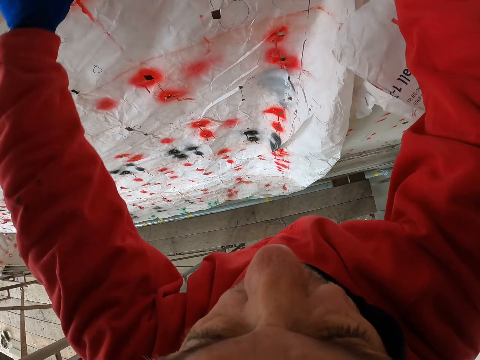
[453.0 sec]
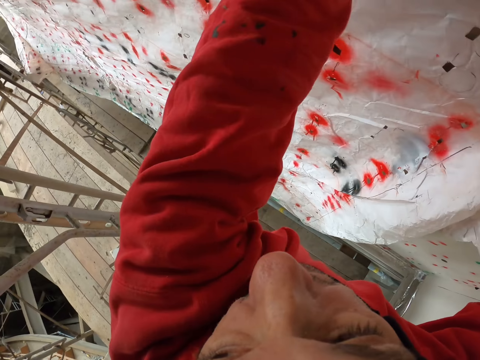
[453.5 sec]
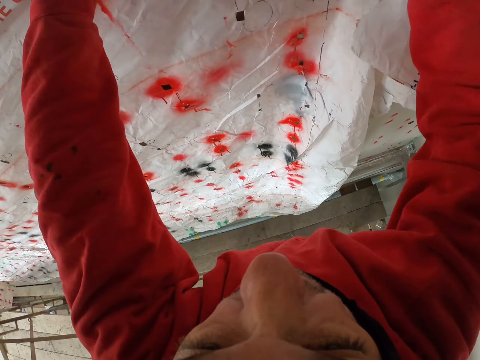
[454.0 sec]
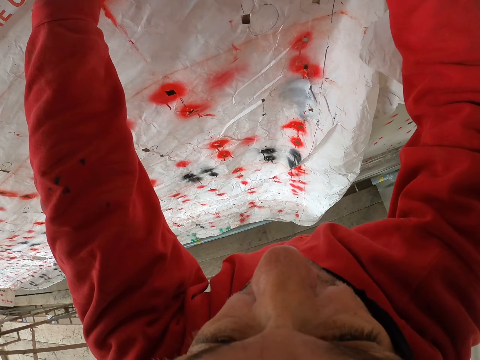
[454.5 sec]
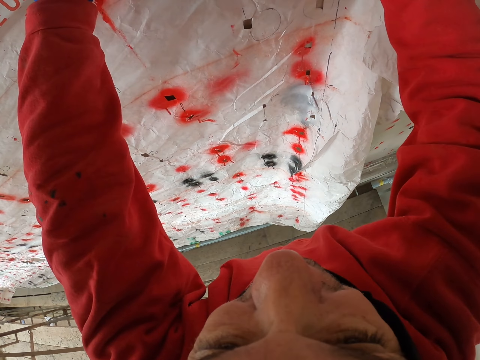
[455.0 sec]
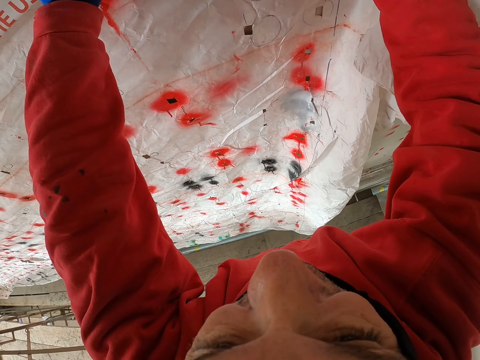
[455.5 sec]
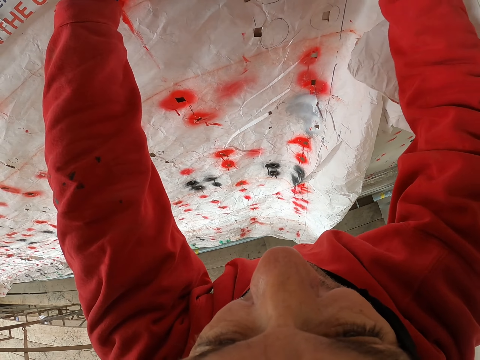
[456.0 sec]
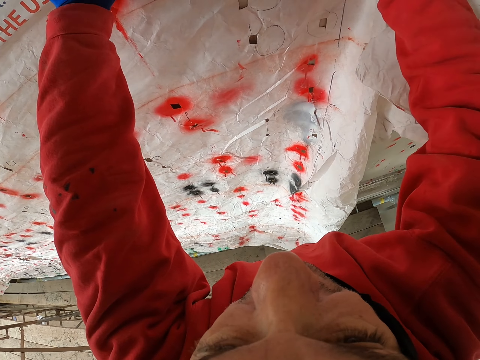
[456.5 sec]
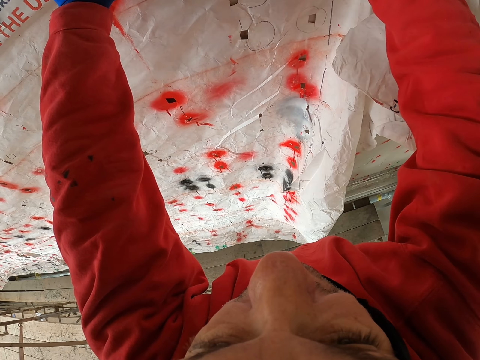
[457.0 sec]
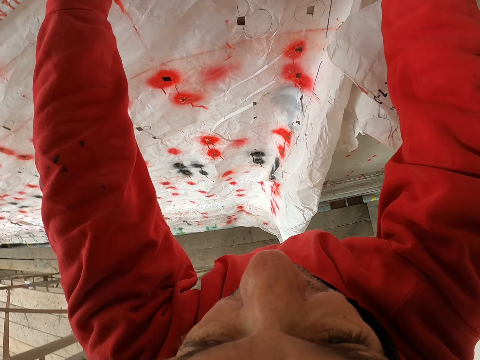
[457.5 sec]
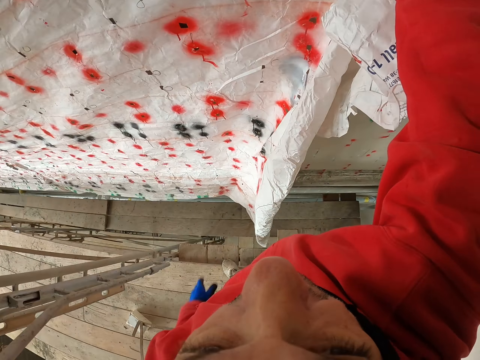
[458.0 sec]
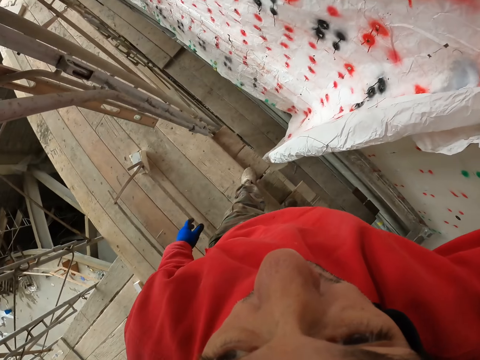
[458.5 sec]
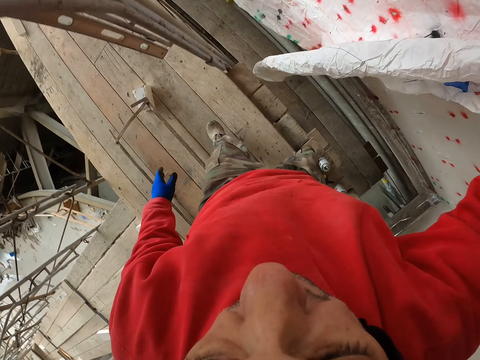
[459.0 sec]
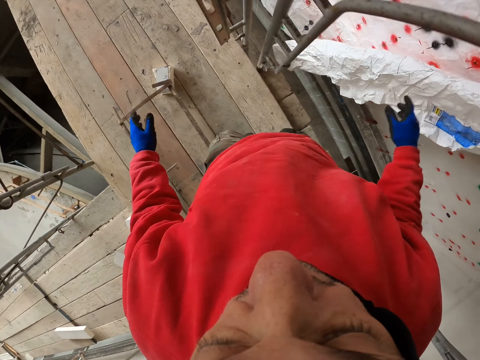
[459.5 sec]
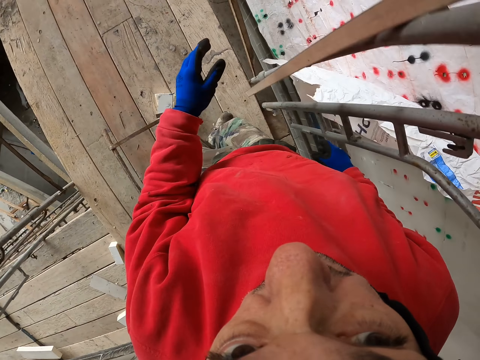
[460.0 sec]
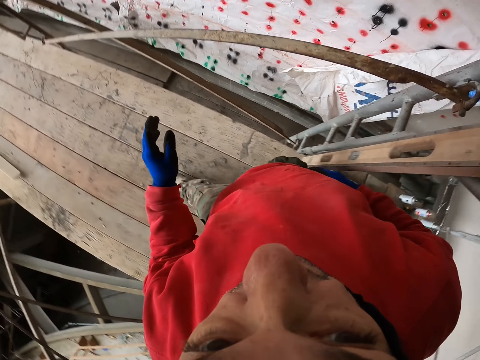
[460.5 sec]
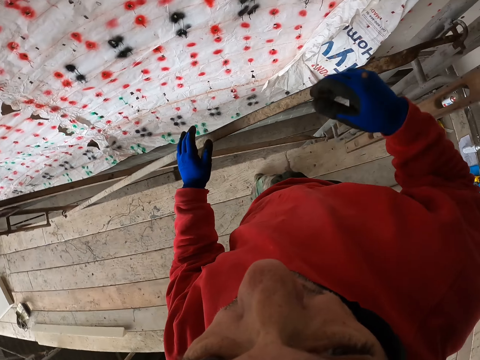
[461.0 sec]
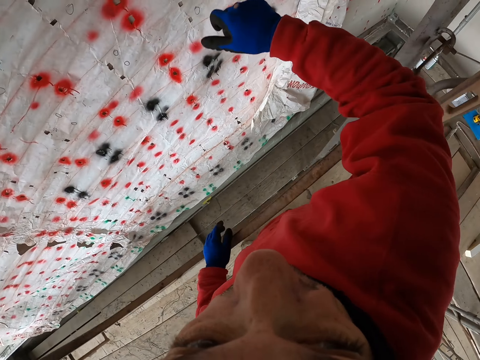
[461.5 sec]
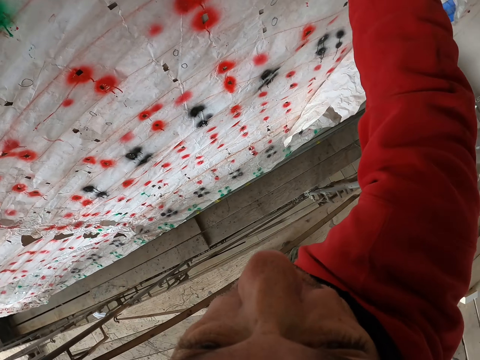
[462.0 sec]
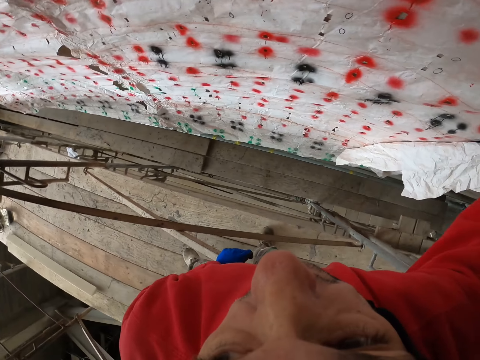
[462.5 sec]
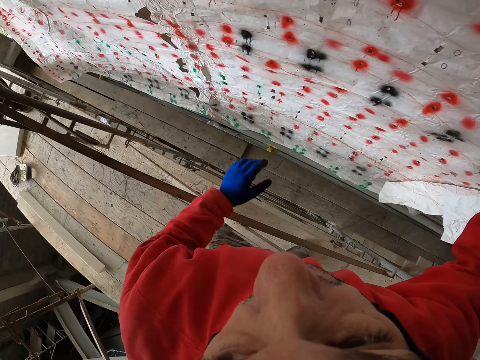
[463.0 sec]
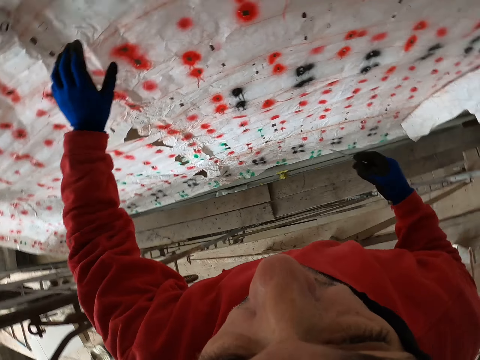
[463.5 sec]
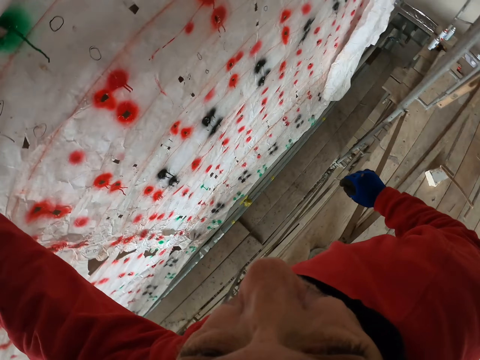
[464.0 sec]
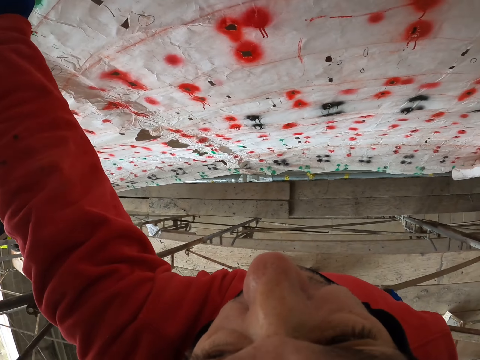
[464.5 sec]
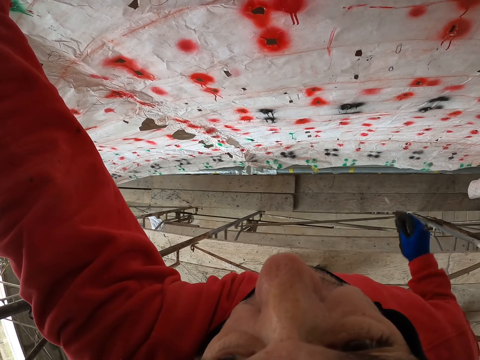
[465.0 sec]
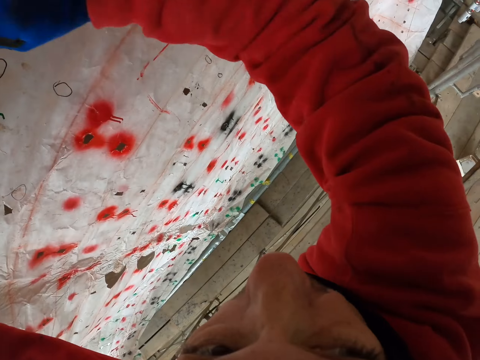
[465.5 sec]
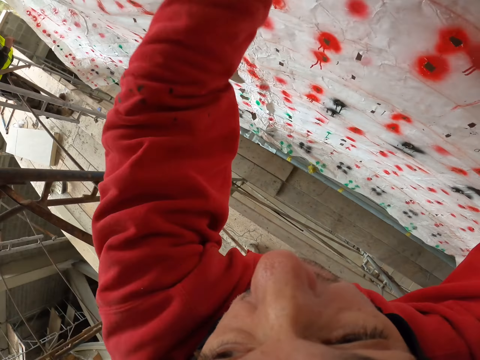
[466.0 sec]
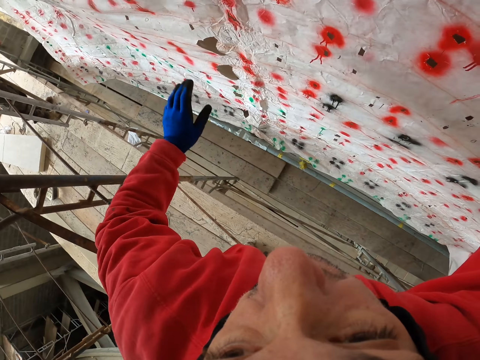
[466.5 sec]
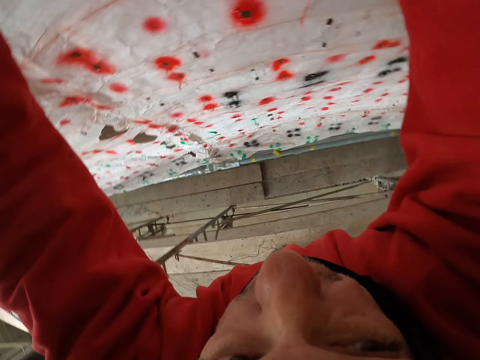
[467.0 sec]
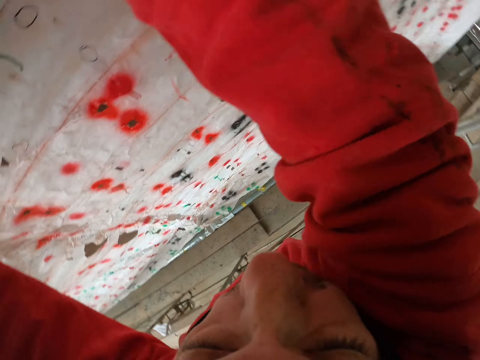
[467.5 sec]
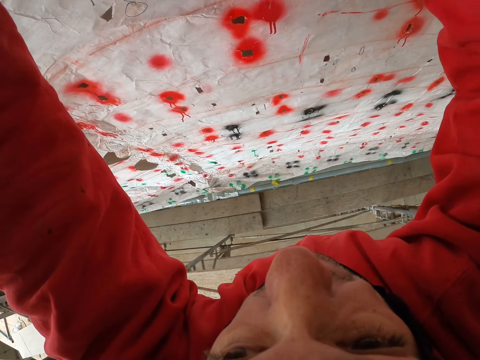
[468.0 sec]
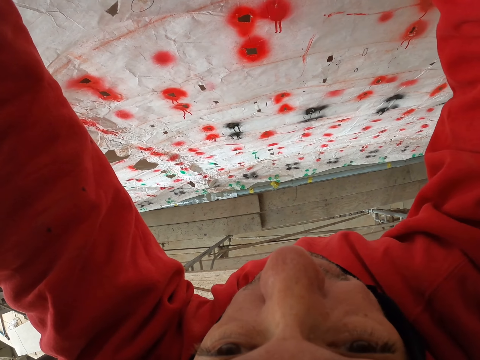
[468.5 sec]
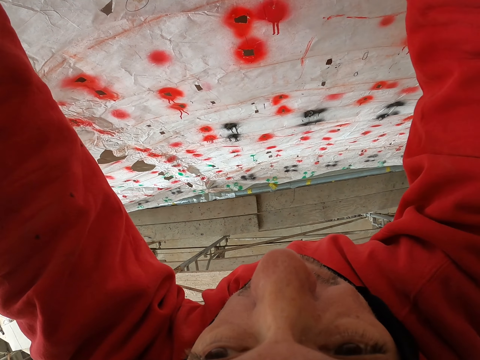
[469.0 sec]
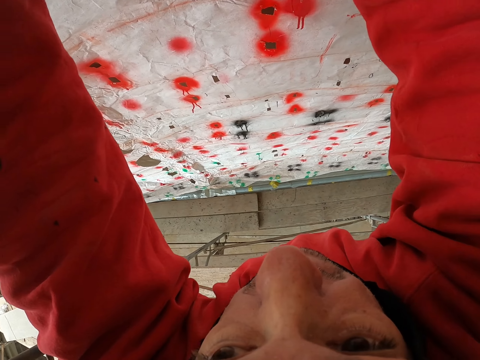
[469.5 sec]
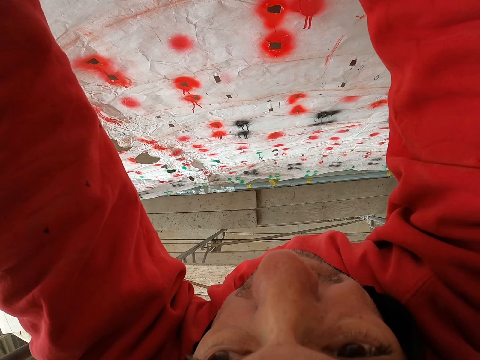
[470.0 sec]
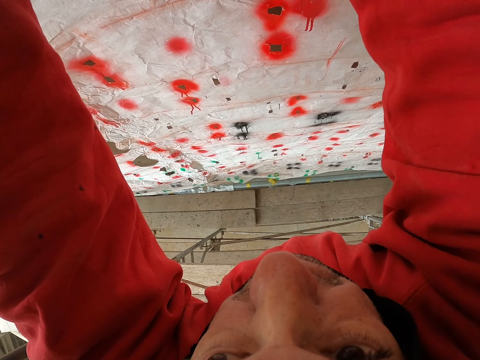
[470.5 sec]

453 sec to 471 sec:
The camera wearer walks on the wood. They fix the paper with the right hand. They fix the paper with the left hand. They hold the nail. They fix the paper with the nail.

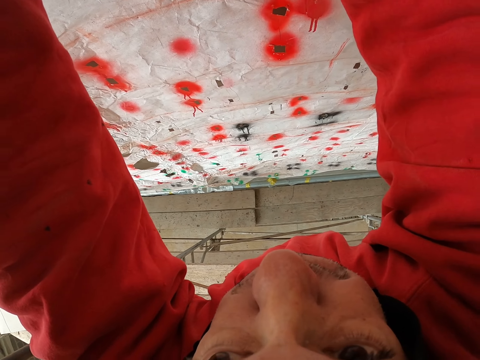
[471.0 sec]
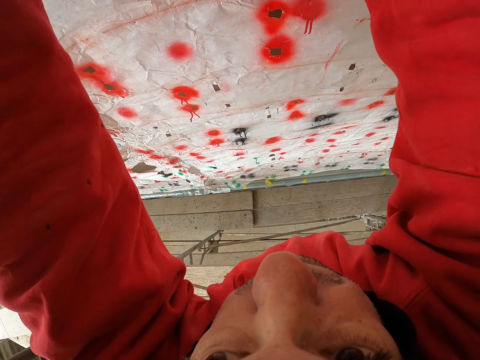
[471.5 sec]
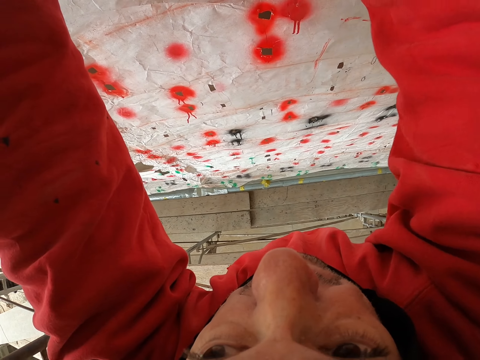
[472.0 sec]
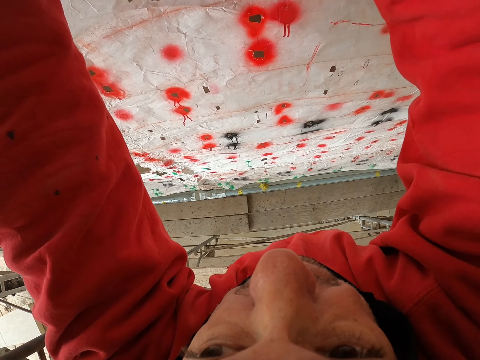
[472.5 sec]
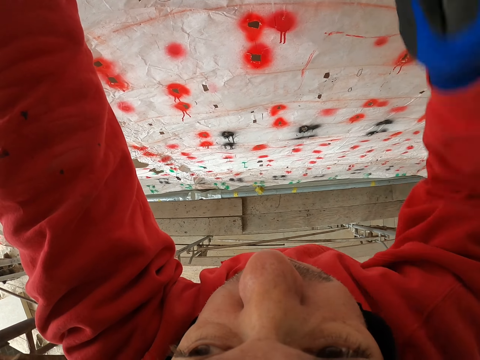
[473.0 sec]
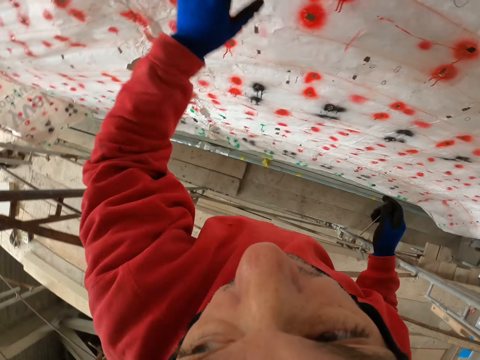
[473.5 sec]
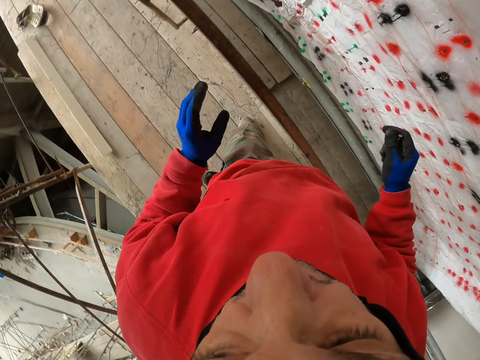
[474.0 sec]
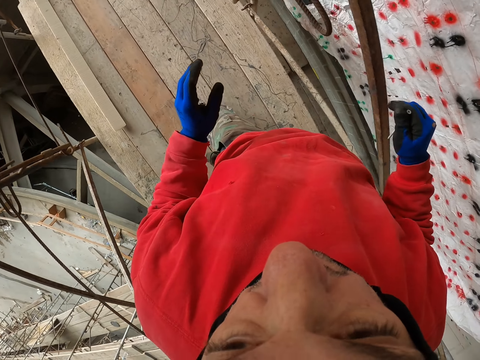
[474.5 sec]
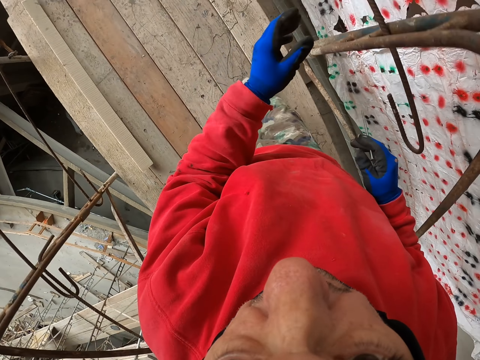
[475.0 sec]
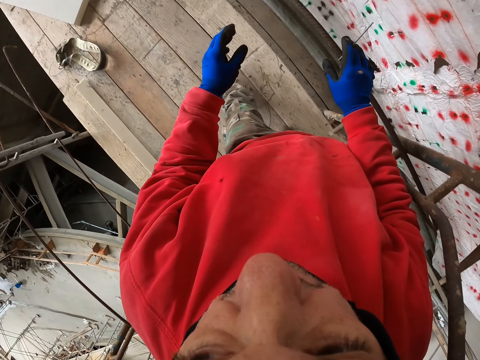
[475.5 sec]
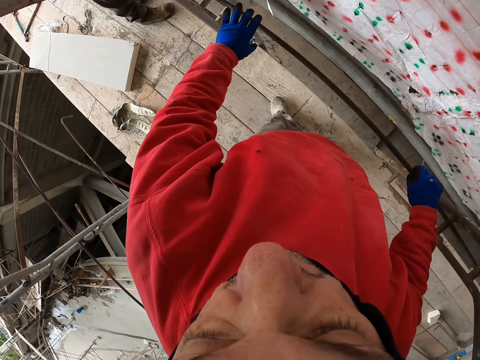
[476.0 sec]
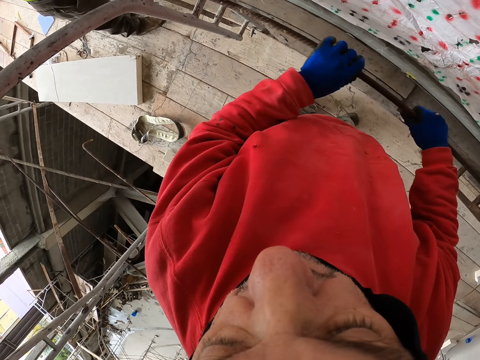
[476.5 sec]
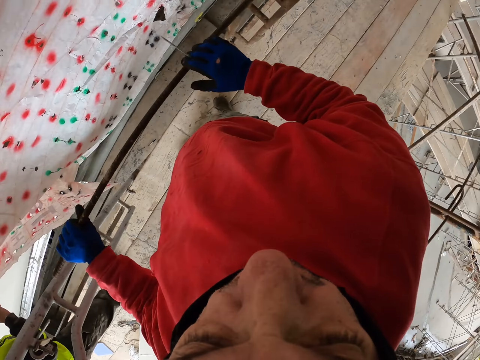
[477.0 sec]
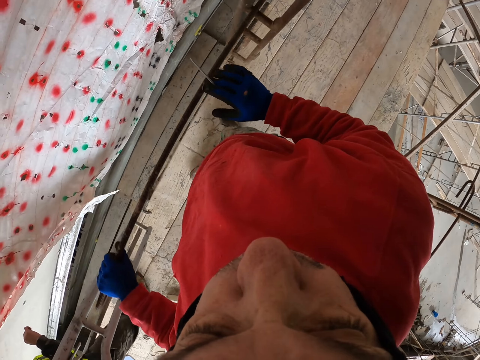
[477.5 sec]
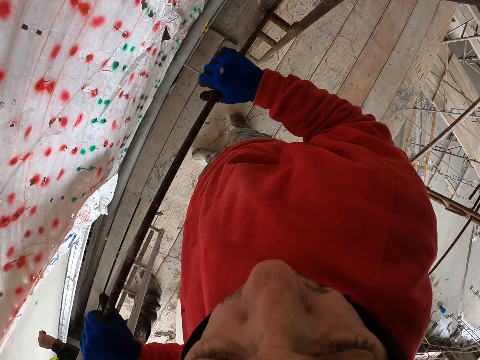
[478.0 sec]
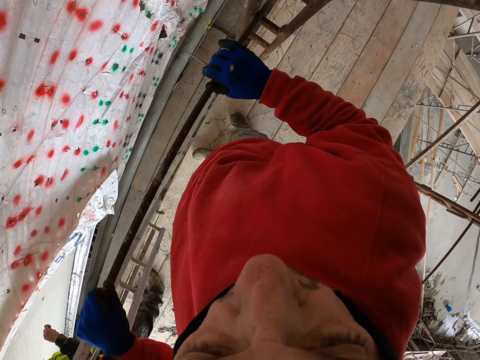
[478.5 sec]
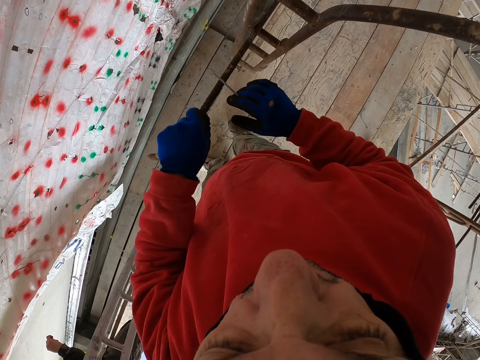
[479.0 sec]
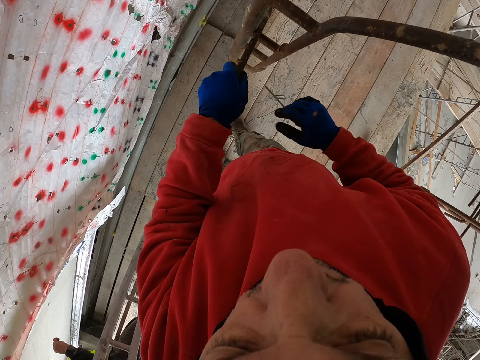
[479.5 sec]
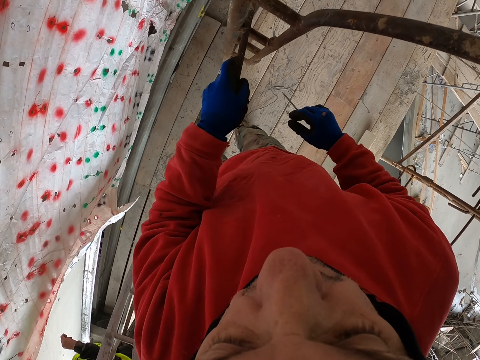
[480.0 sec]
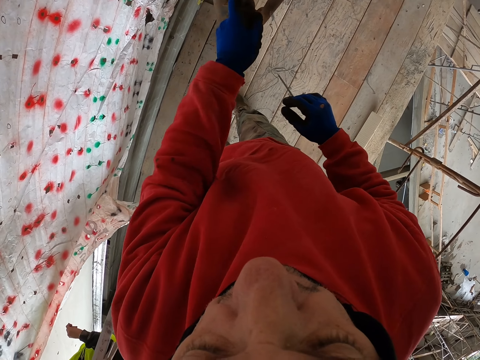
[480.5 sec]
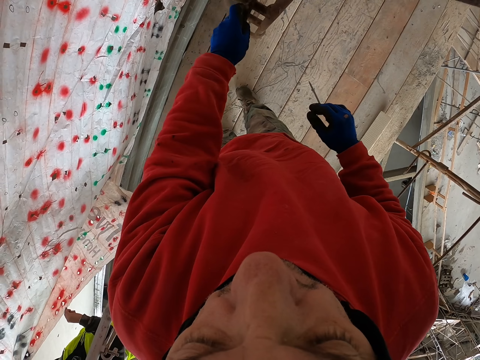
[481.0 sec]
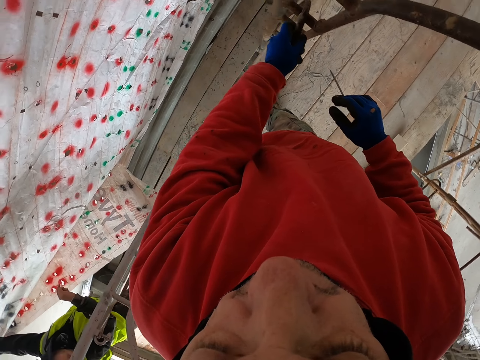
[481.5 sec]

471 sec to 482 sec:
The camera wearer holds the nail. They walk on the wood. They hold the metal with hands. They push the metal.
